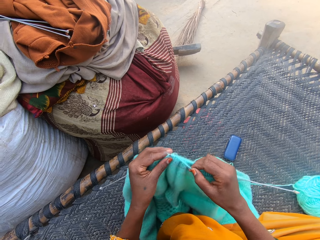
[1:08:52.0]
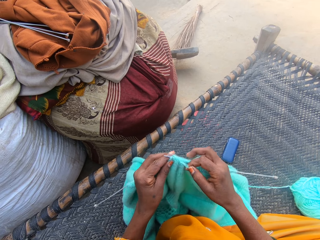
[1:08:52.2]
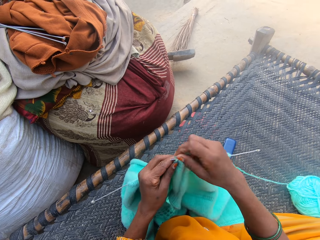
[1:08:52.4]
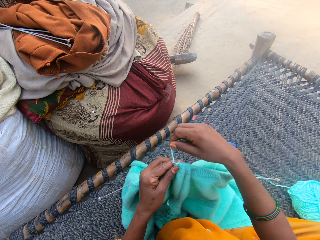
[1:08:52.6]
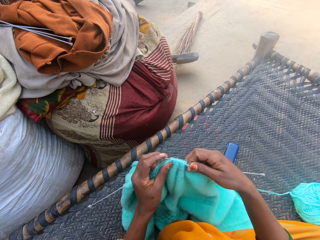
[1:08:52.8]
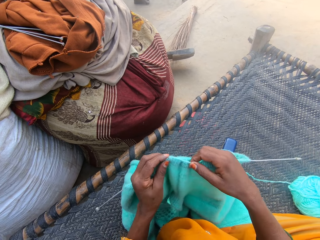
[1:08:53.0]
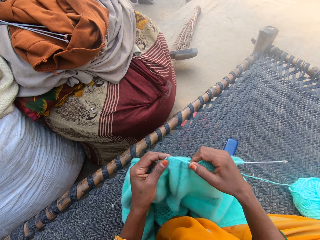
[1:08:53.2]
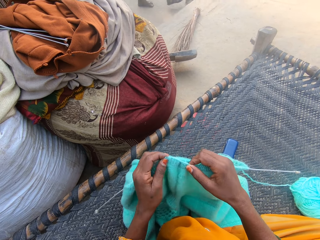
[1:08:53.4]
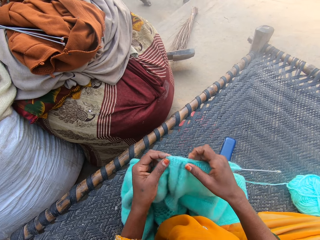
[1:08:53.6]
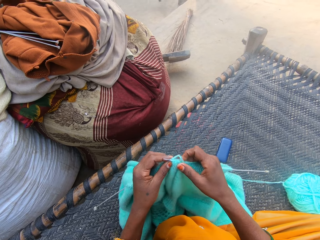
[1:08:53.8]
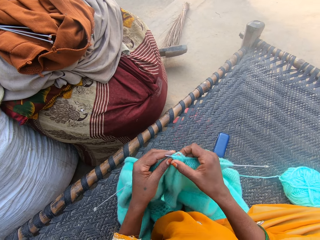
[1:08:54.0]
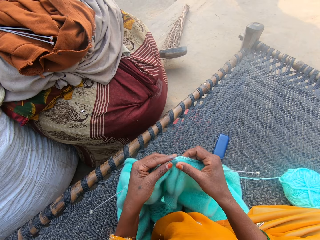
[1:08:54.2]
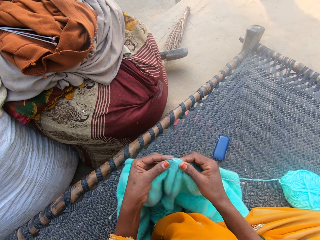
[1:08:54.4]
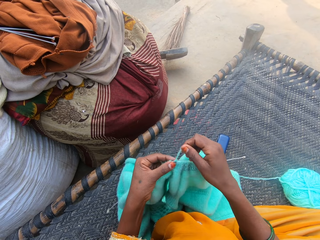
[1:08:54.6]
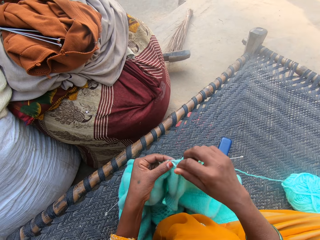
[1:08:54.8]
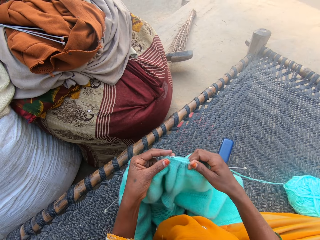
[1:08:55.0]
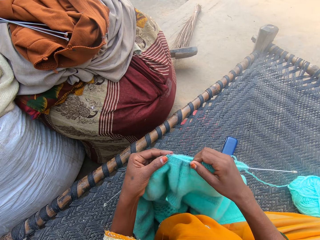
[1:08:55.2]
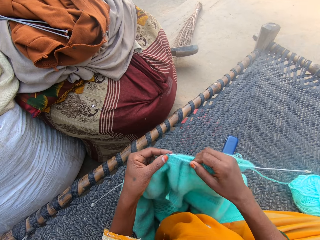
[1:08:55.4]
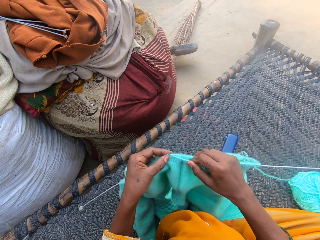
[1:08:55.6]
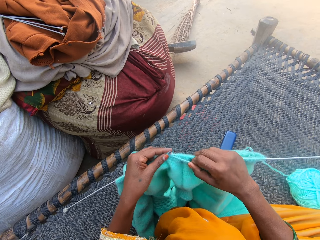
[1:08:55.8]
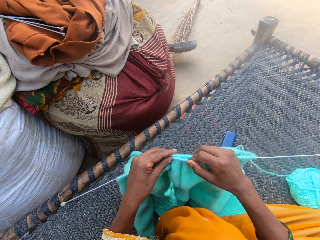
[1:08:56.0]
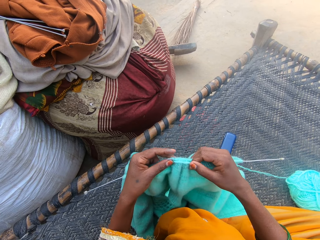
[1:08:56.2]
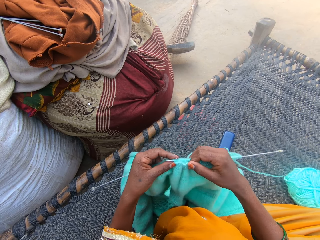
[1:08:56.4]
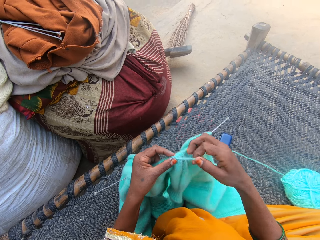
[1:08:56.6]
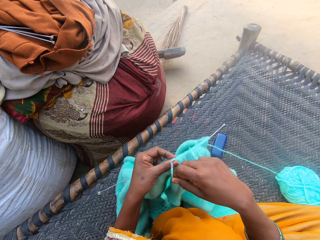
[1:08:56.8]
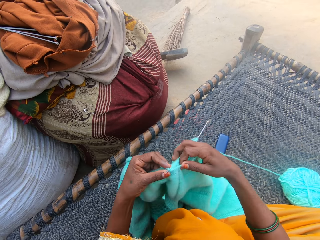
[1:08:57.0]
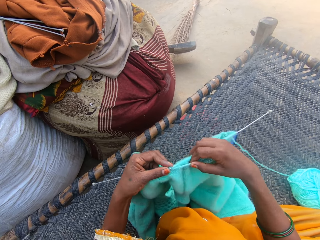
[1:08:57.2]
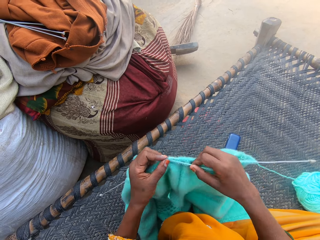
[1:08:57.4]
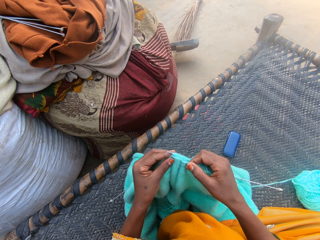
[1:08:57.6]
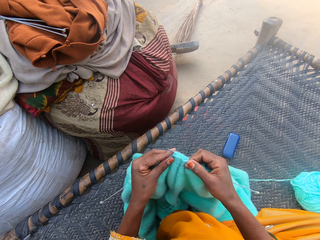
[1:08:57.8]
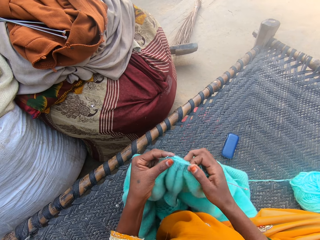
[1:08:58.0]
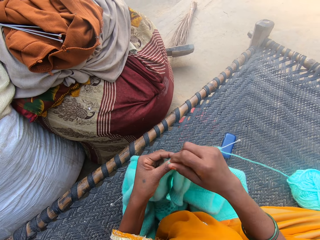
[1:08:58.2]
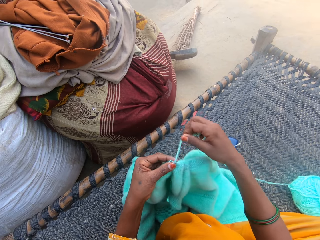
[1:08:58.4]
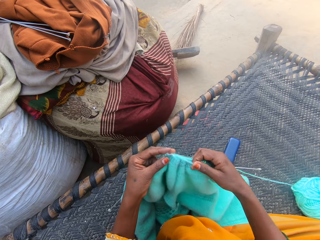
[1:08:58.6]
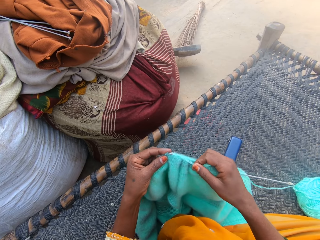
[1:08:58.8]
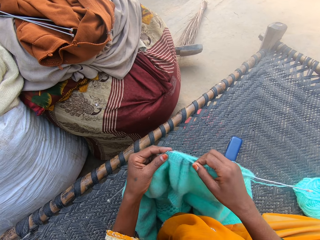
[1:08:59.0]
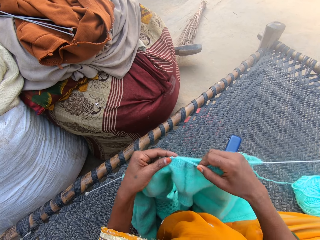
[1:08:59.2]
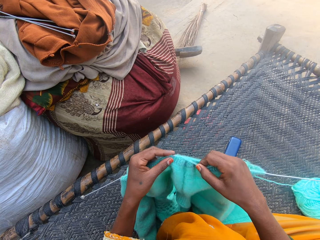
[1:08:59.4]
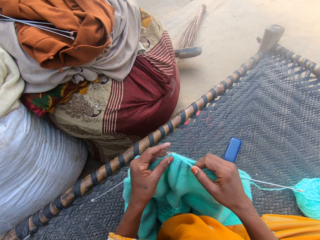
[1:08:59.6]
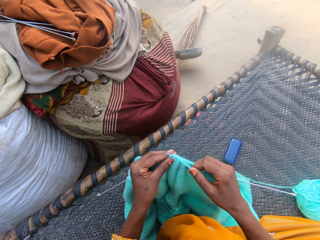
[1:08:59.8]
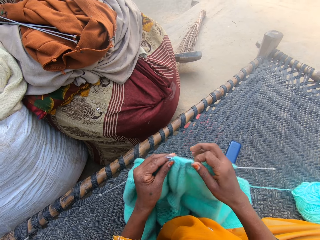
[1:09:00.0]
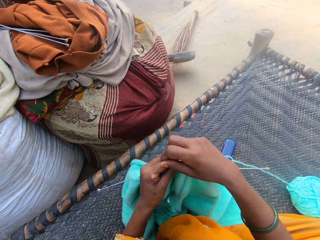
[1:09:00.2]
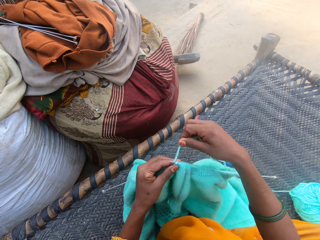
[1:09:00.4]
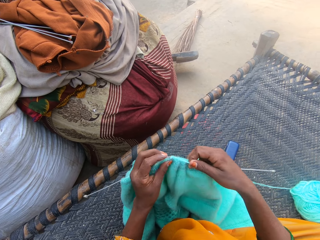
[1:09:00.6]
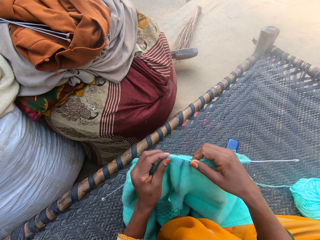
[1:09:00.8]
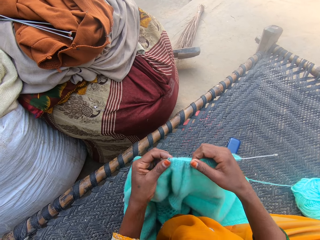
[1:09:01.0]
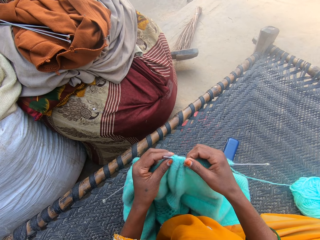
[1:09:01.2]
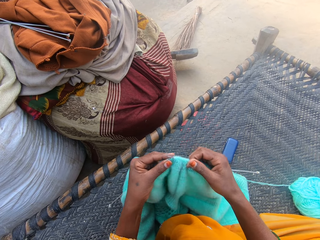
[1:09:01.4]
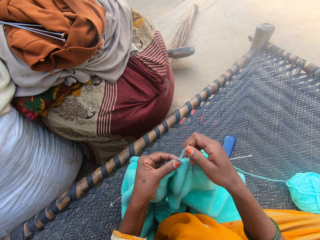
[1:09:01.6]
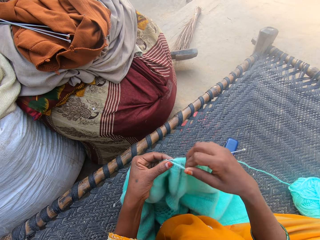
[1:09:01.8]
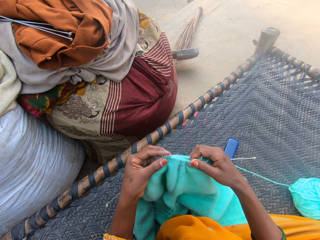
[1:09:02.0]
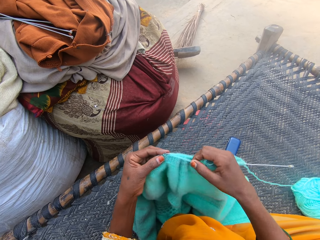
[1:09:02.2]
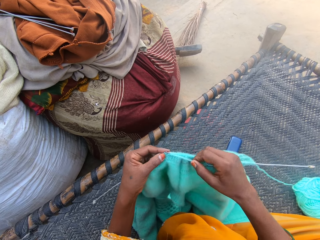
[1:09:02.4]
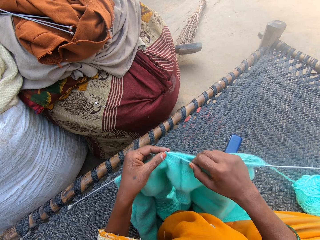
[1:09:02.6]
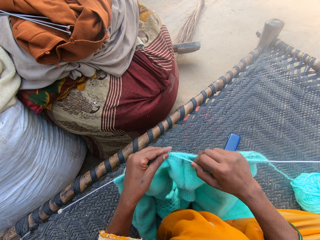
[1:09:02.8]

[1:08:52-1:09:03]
A person walks around the yard.

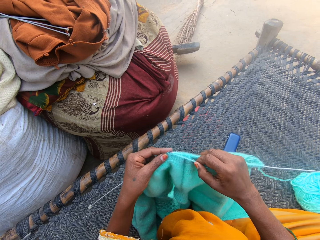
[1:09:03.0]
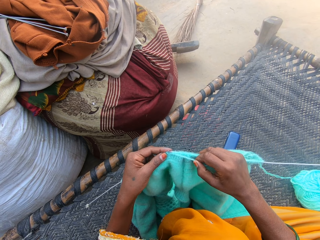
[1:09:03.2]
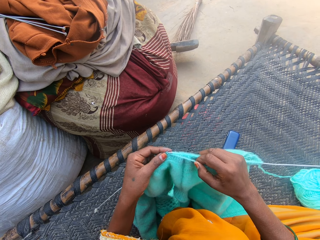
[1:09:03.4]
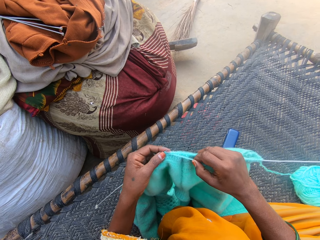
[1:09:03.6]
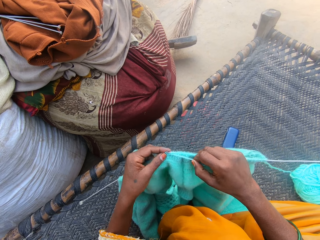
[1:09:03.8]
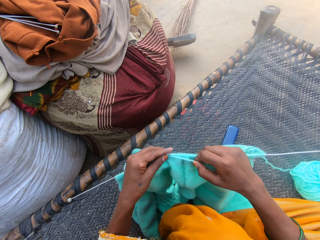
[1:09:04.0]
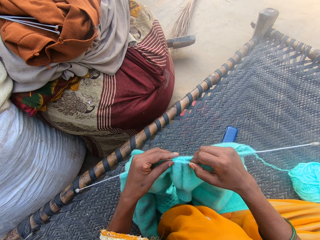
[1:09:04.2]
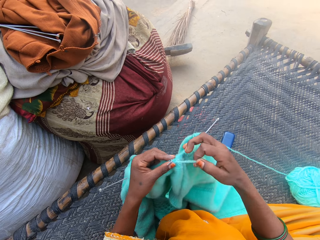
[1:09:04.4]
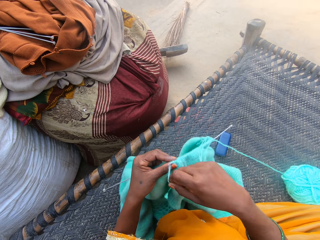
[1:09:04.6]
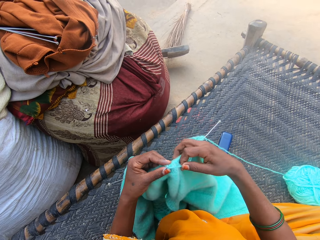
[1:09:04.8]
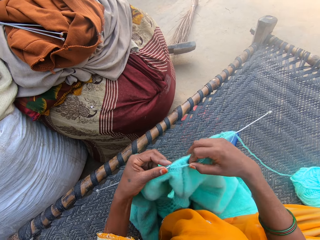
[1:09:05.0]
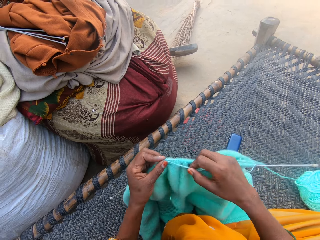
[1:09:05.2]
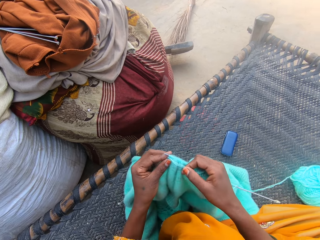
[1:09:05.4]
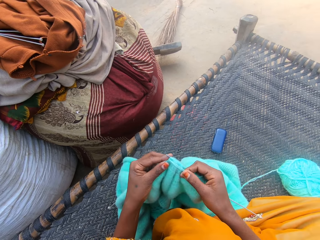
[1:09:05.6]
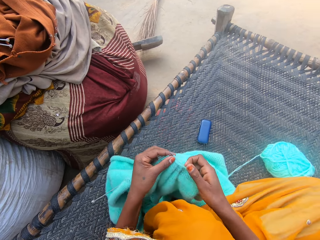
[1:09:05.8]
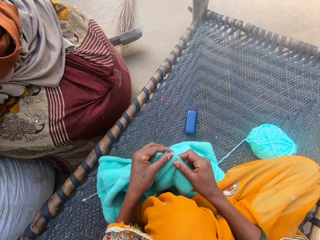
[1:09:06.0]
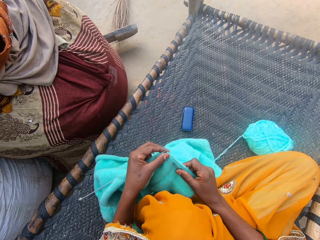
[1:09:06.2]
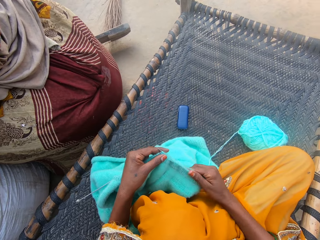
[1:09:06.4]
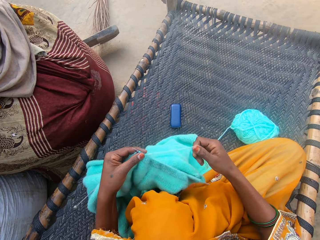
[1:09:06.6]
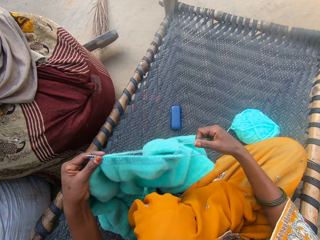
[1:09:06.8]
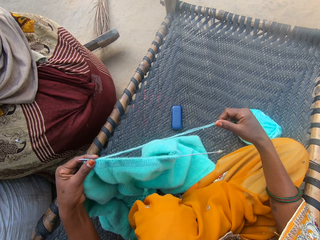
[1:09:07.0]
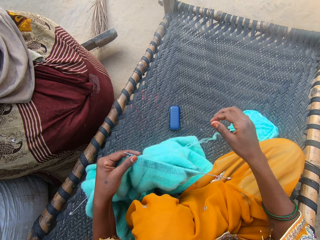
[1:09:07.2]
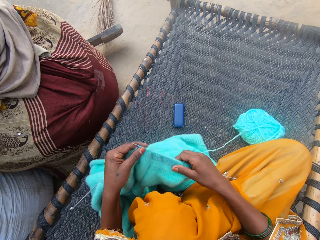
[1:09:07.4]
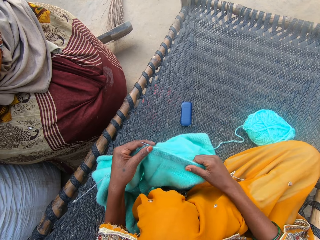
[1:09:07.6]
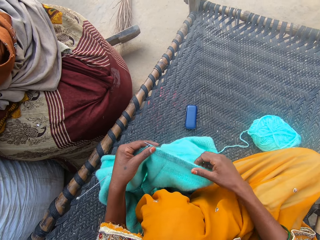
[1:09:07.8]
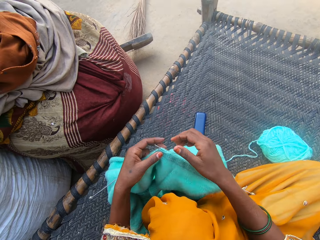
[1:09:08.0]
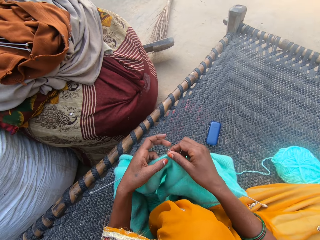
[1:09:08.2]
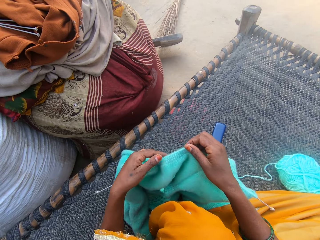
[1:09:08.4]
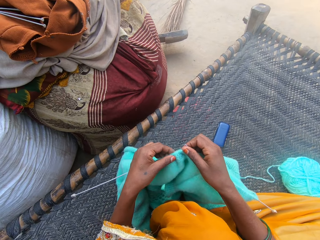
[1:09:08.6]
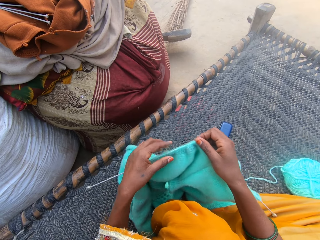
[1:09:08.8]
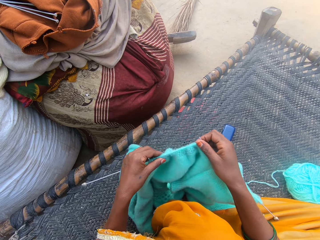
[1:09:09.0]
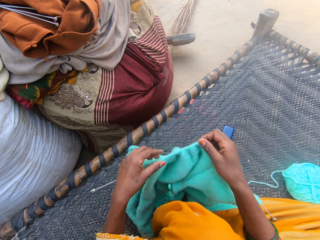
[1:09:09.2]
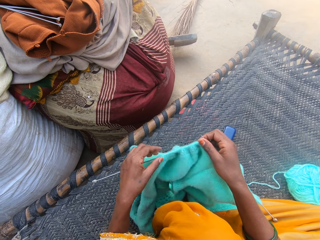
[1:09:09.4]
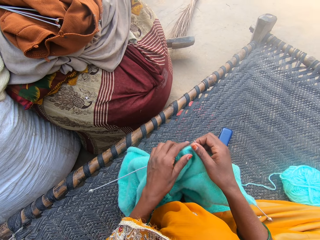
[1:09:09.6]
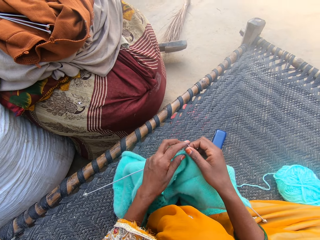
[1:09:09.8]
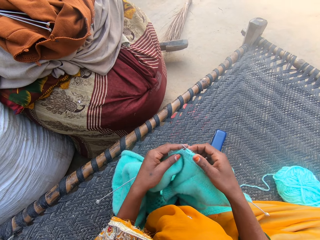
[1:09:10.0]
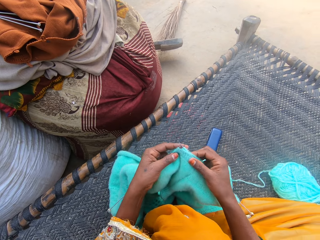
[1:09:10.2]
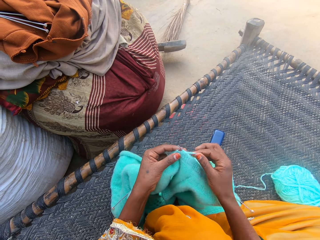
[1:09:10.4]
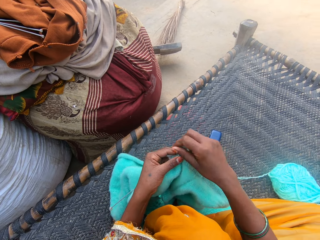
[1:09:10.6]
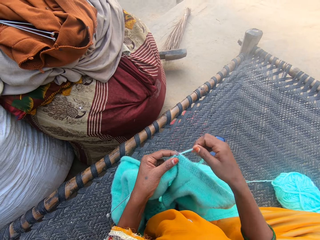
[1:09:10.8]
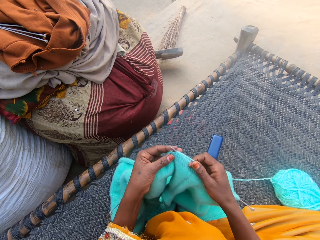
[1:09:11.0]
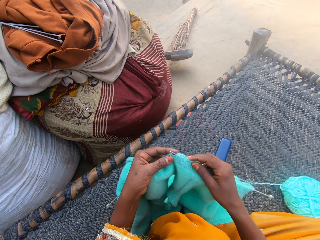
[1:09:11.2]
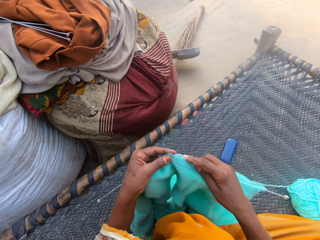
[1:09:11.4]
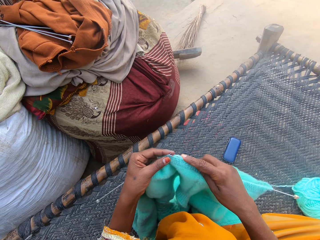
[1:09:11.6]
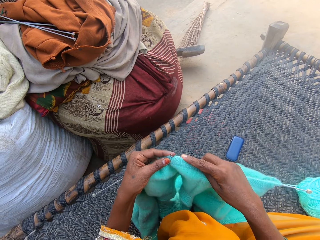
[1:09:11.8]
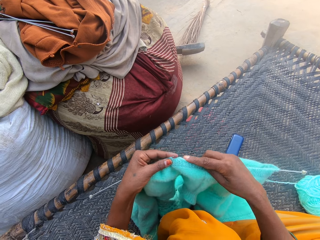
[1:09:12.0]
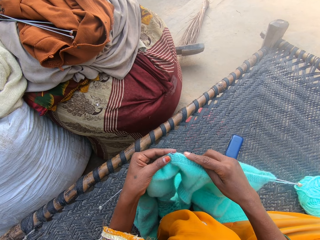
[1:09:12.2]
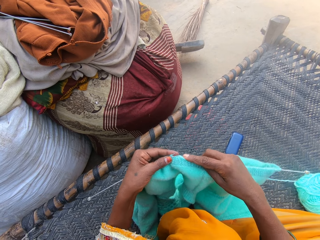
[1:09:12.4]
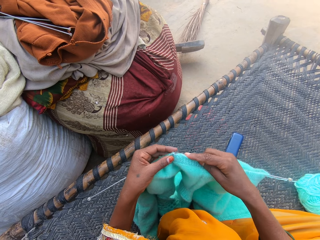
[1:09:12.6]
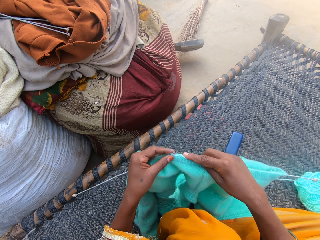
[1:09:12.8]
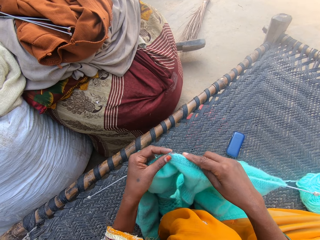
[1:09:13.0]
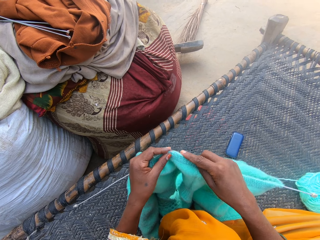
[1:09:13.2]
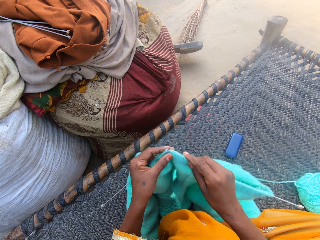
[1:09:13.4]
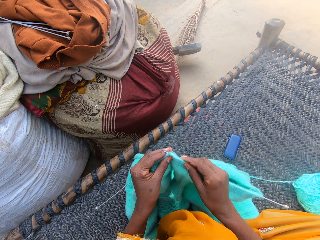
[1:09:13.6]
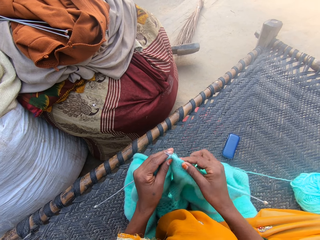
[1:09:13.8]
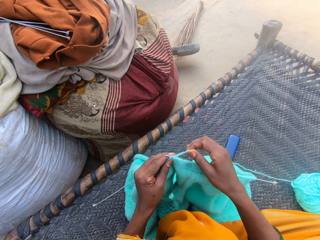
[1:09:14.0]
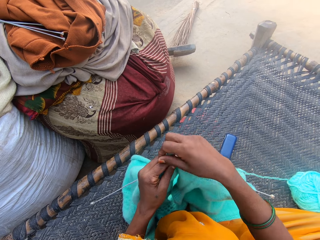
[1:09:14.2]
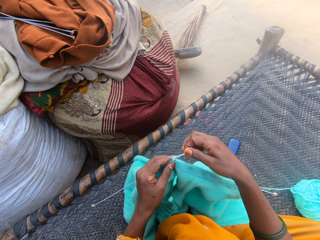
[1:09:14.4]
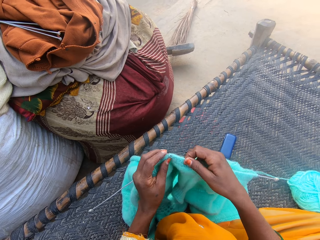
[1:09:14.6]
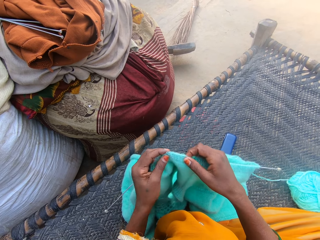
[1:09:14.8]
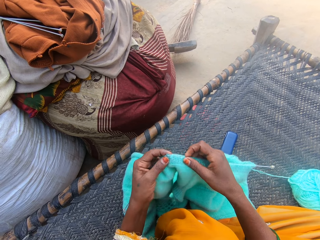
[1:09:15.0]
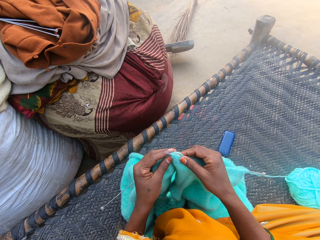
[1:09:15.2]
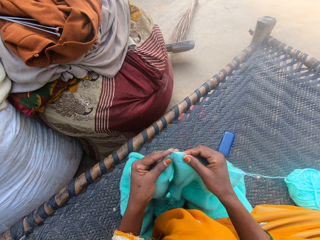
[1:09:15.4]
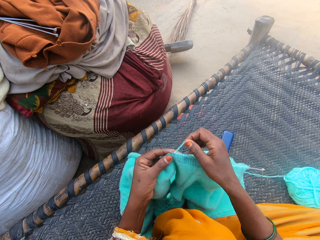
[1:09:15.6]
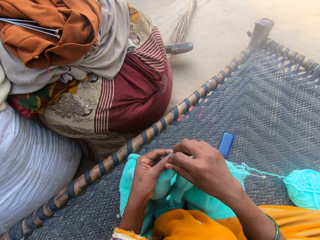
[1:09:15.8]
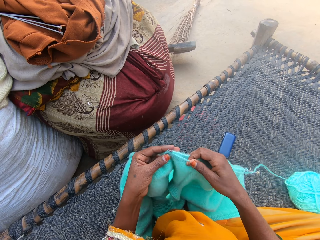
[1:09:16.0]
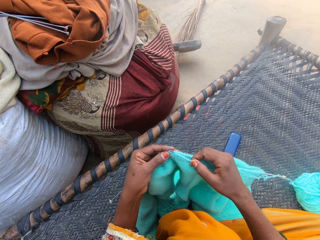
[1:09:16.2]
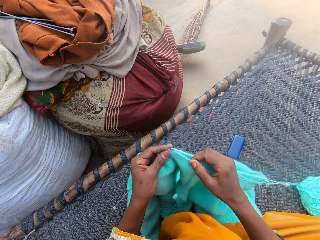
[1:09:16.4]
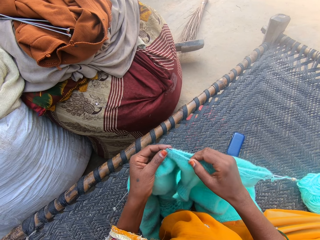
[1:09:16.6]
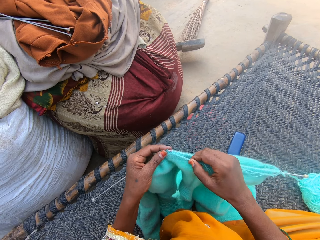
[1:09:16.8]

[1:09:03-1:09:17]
The camera wearer adjusts the sweater on the needle. They free up the yarn from the needle. They adjust the sweater on the needle. They adjust the sweater on the other needle. They knit the sweater with the pair of needles and the yarn.
